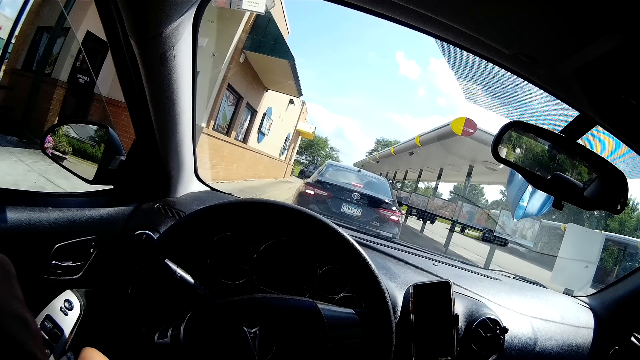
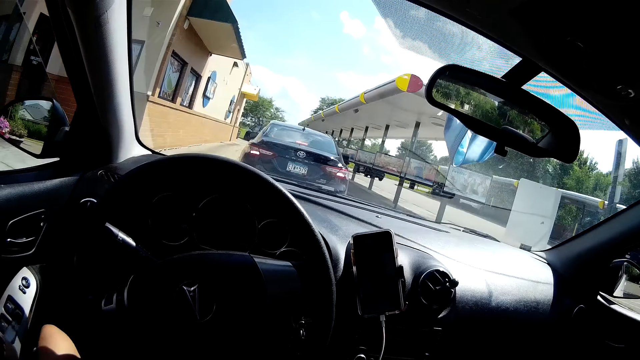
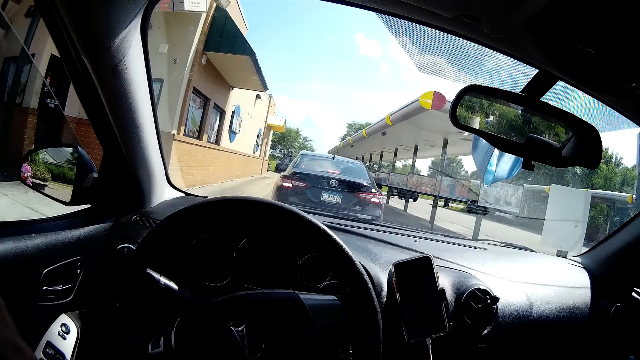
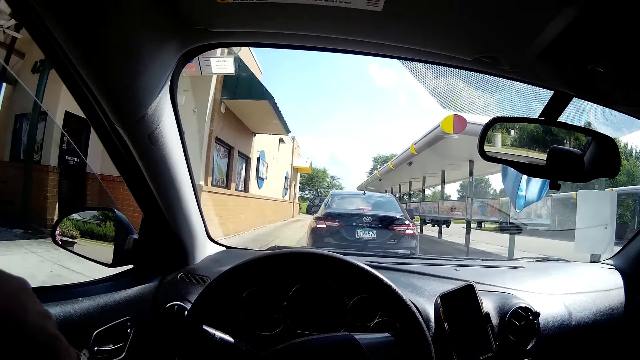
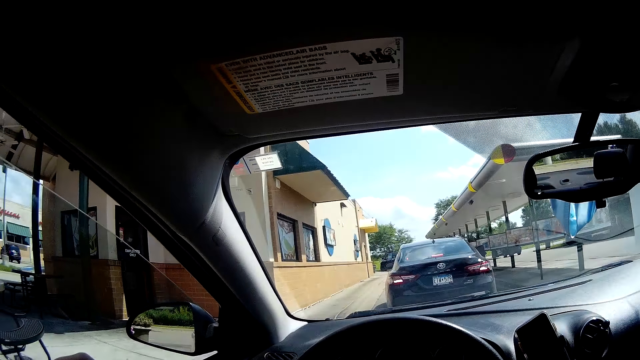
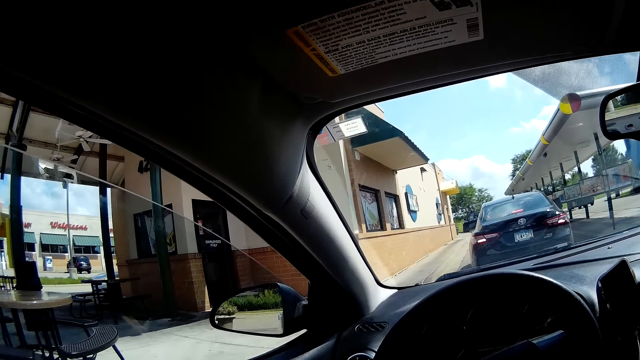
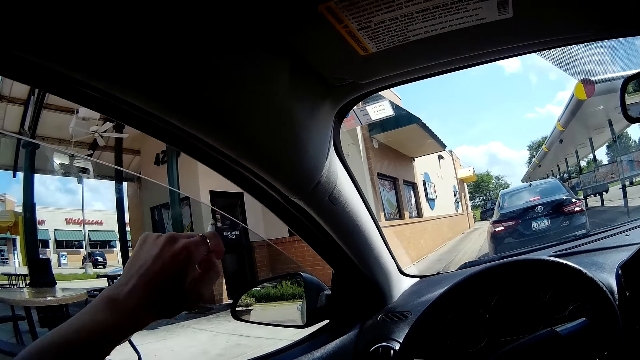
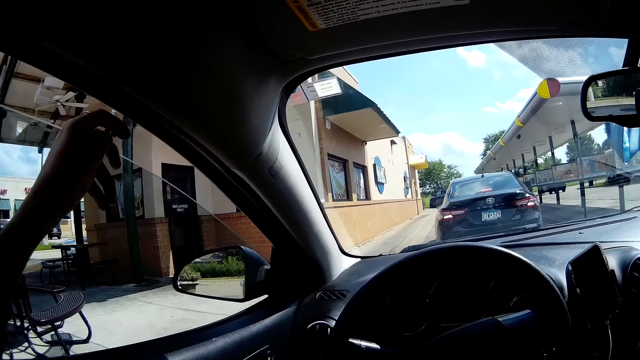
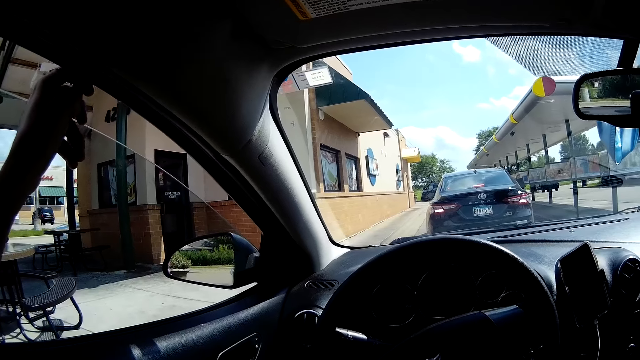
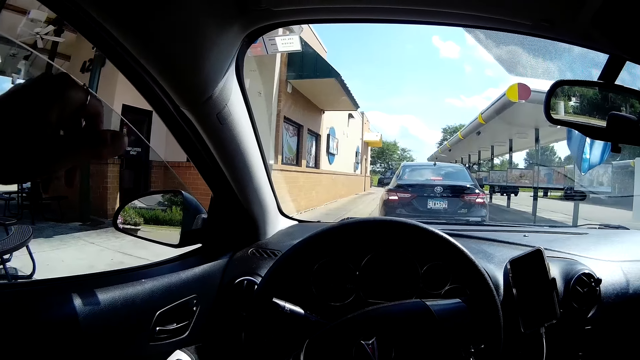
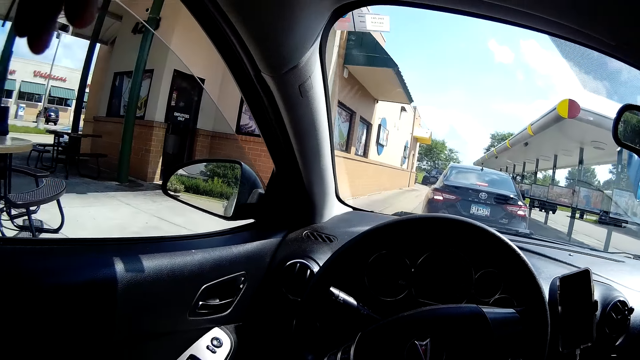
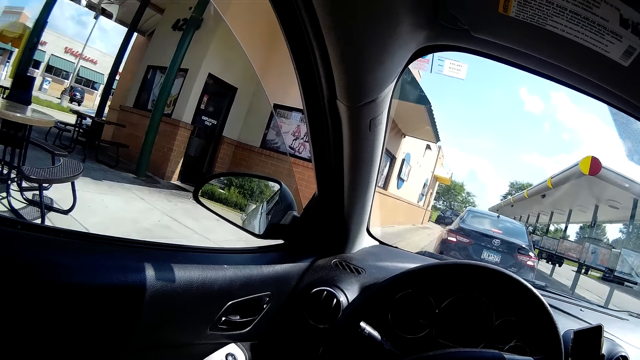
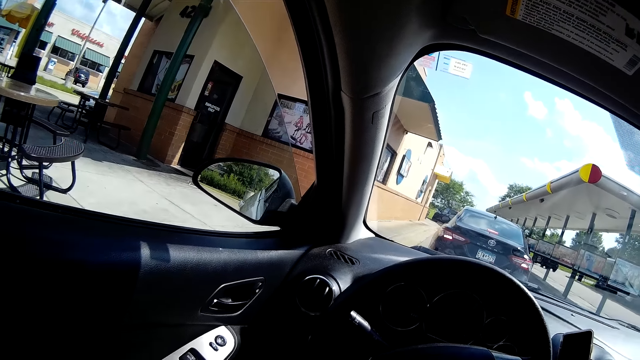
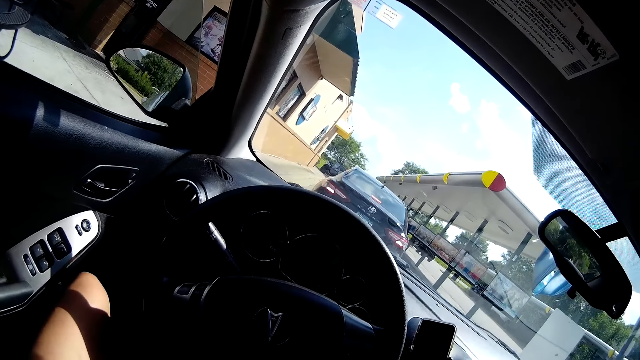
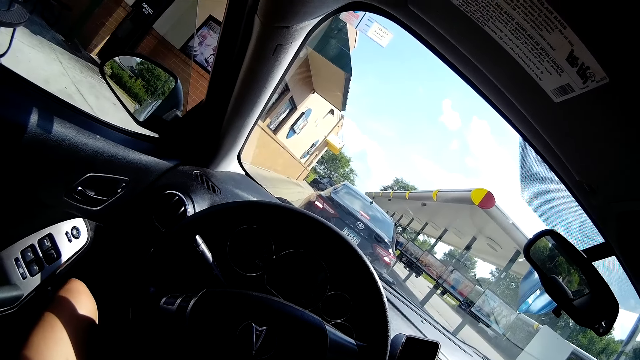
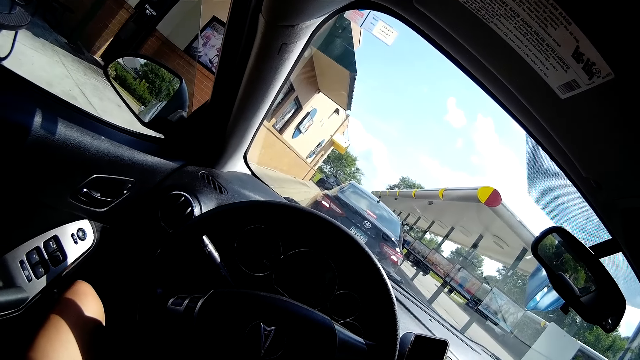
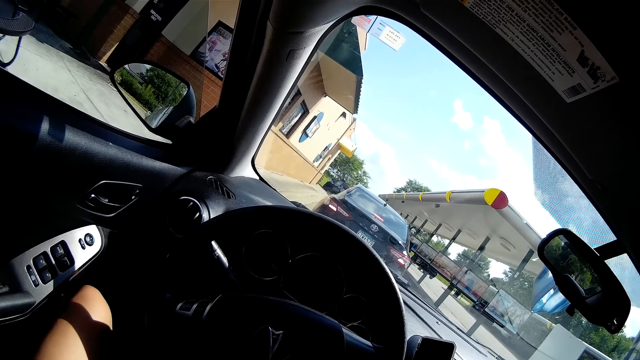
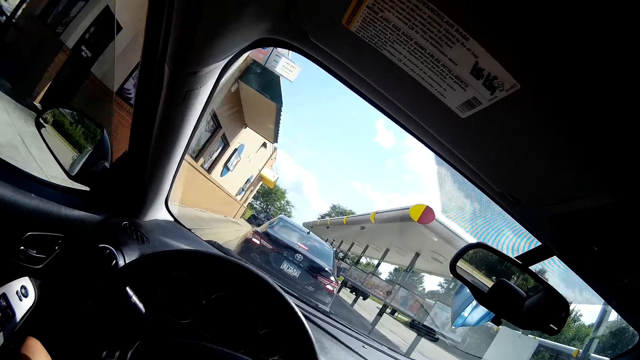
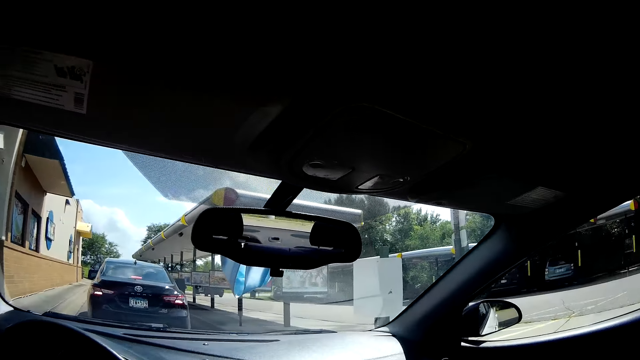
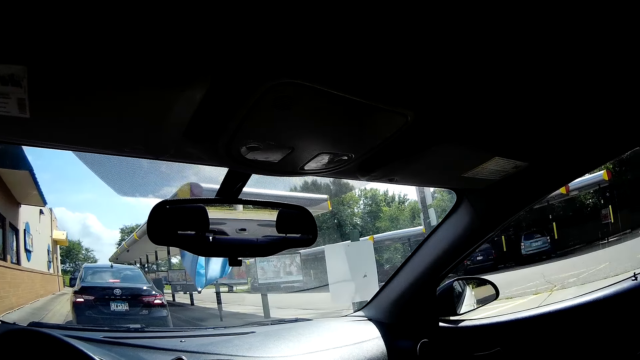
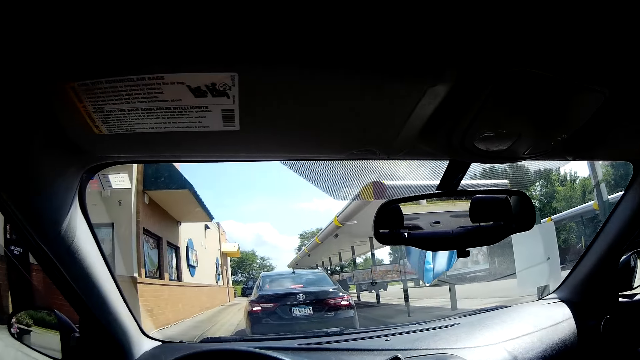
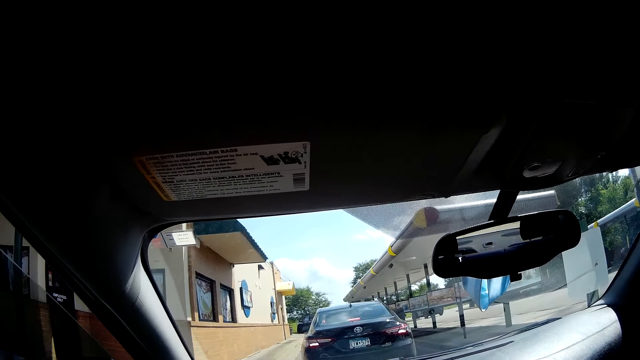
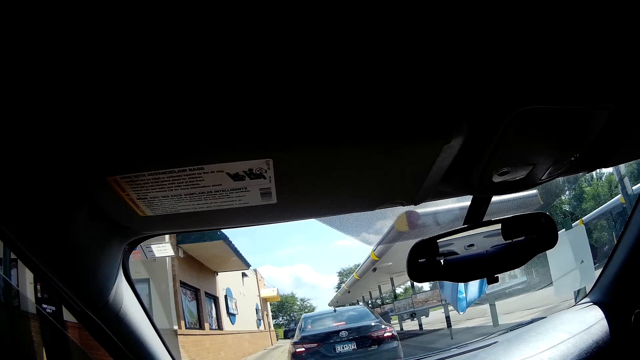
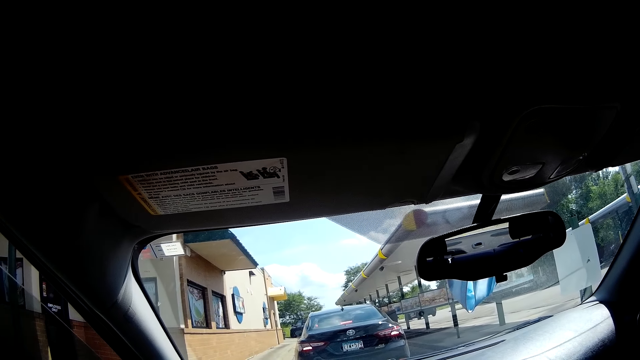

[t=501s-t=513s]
The camera wearer raises his hand. He stares outside the car.

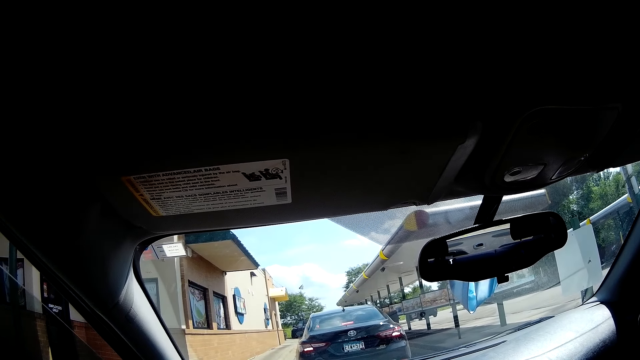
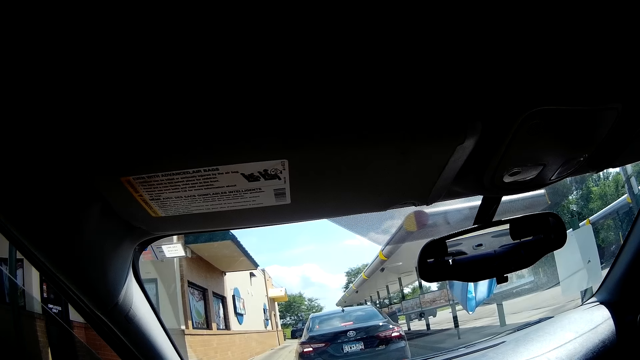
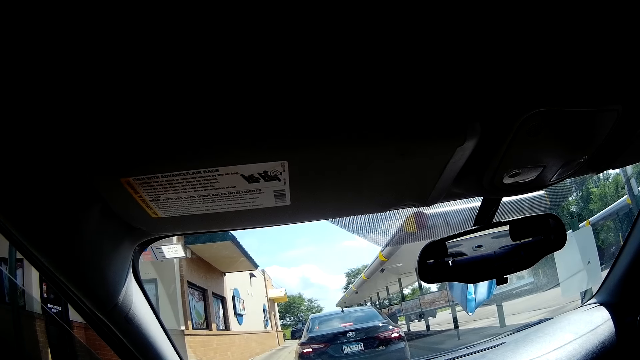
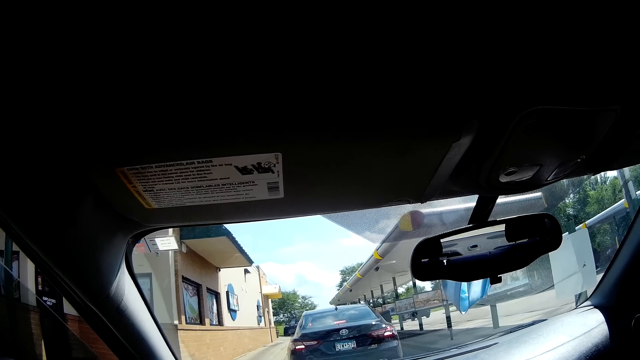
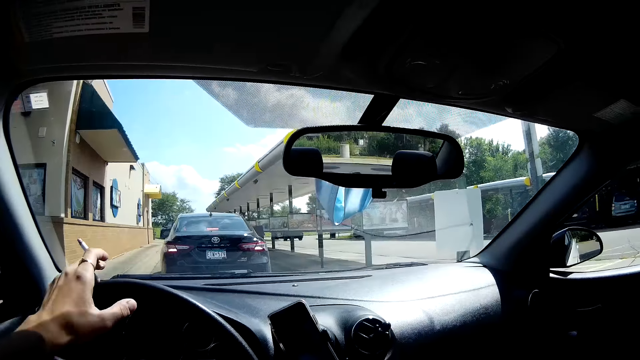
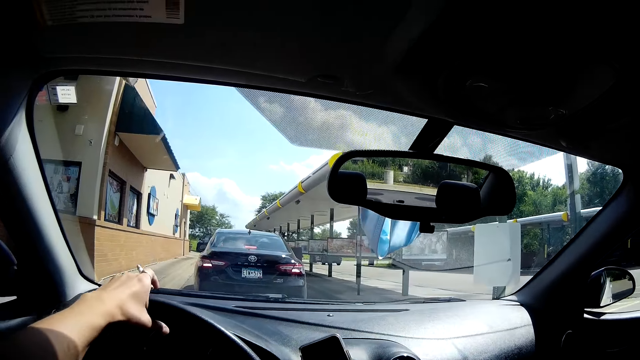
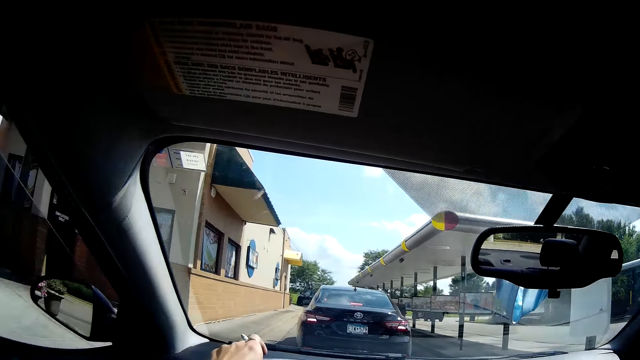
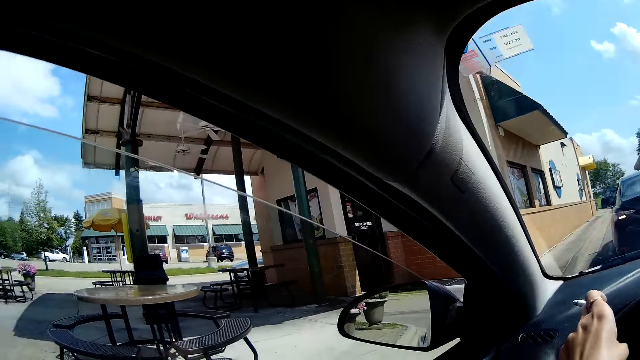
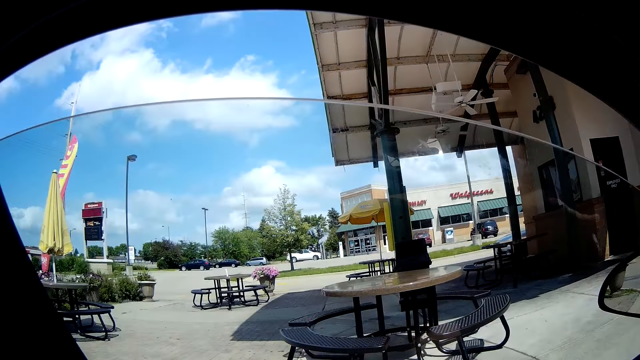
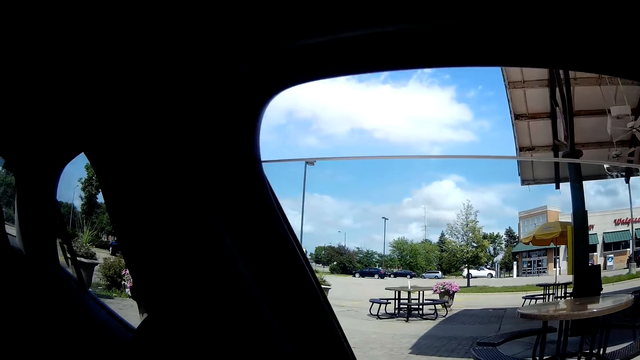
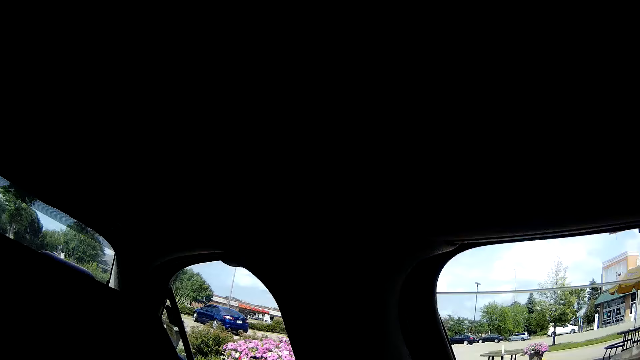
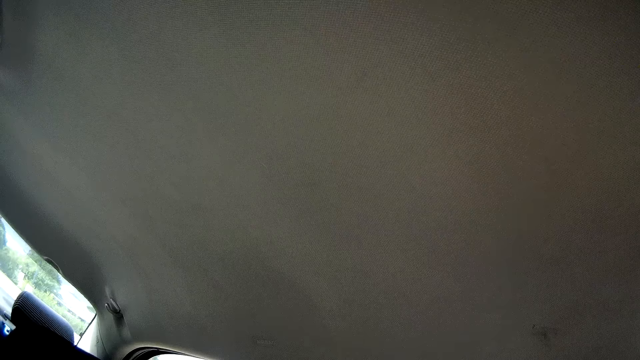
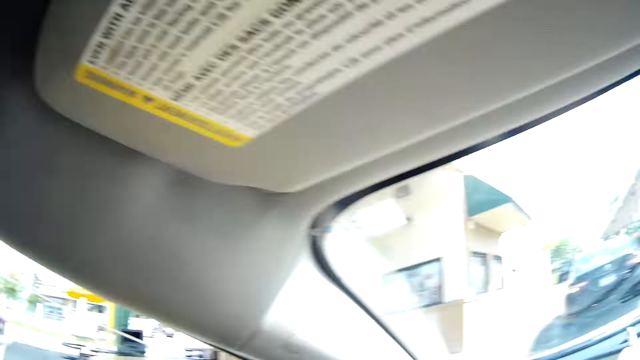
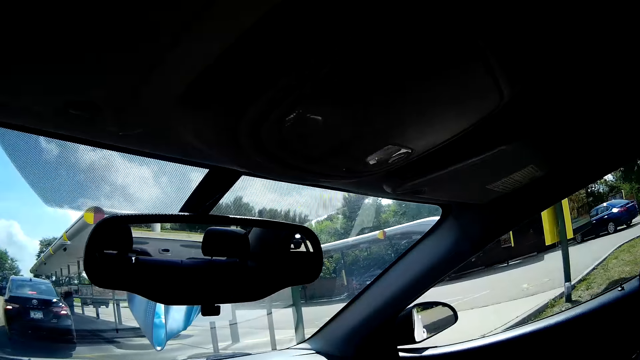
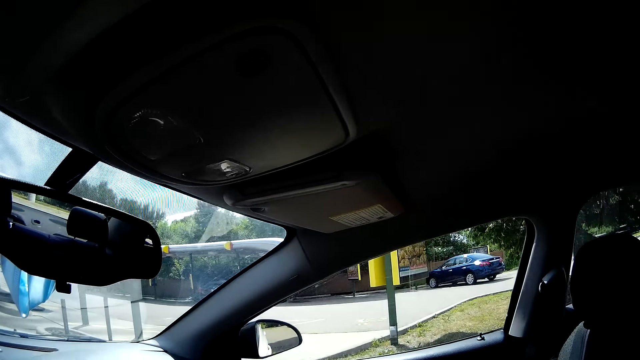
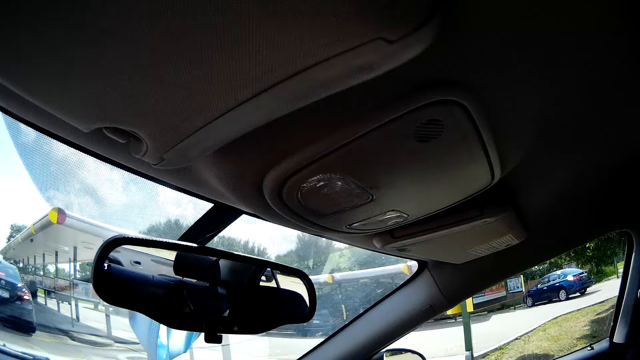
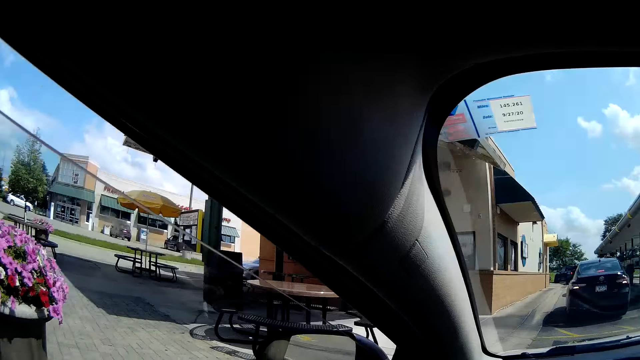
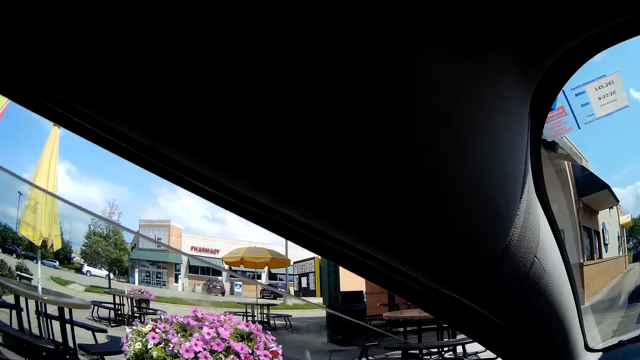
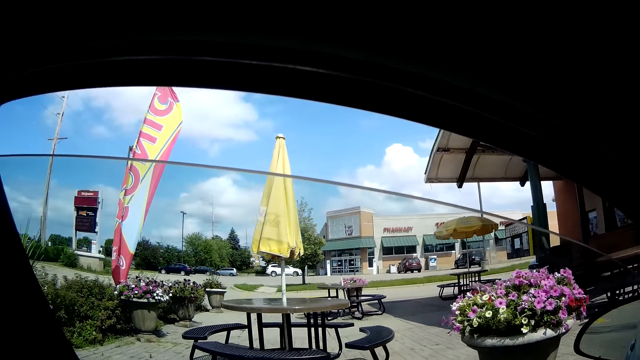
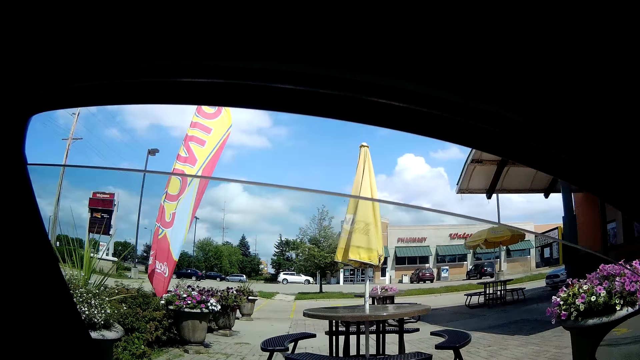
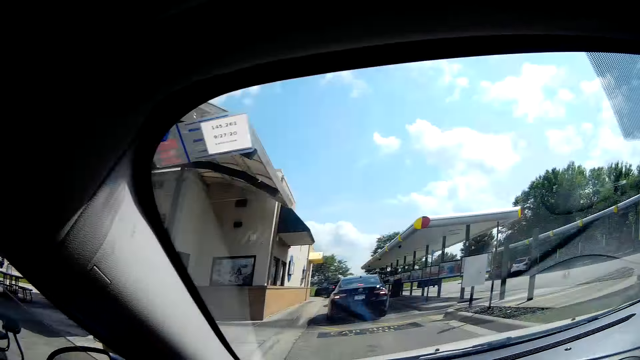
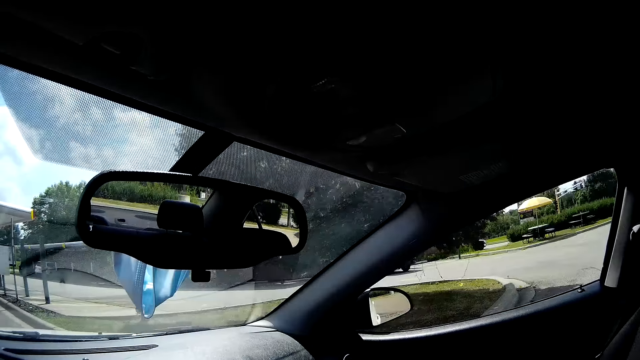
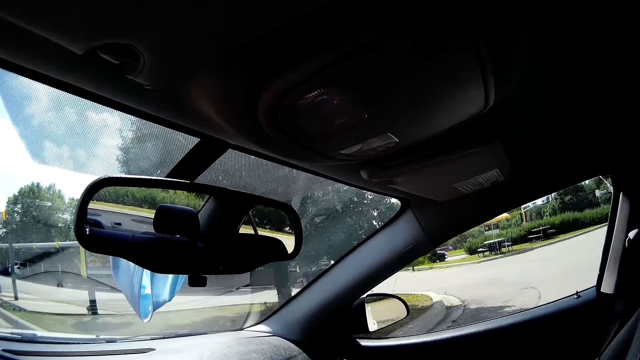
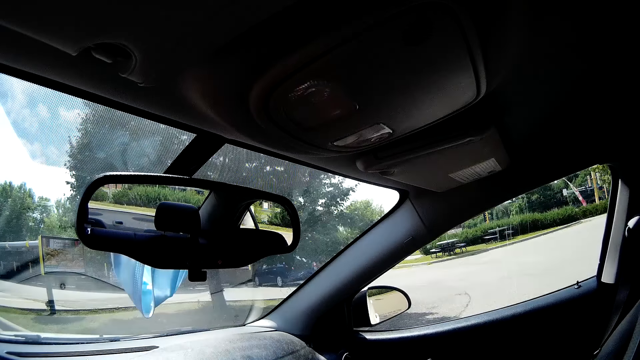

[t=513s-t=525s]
The camera wearer drives the car in reverse mode away from the restaurant.
